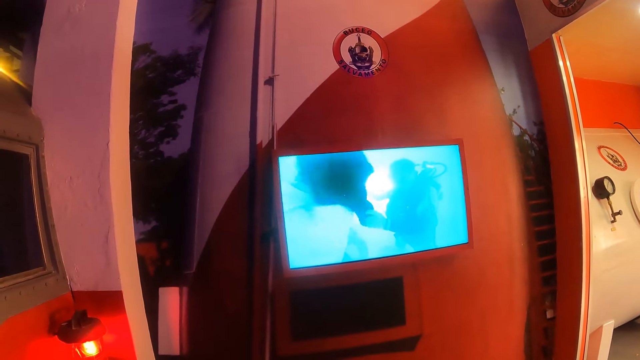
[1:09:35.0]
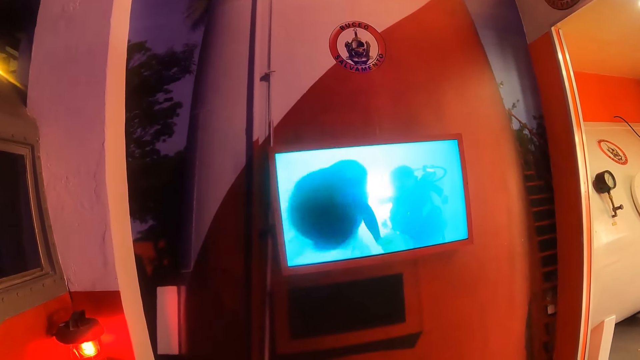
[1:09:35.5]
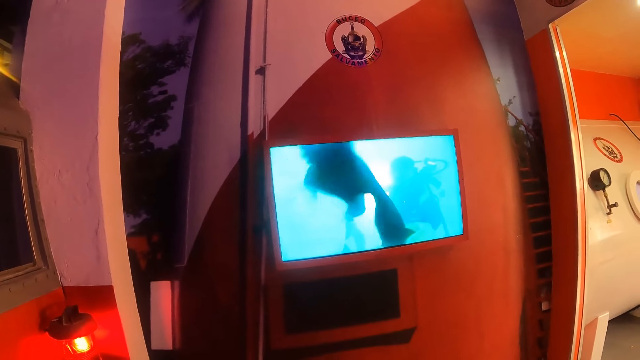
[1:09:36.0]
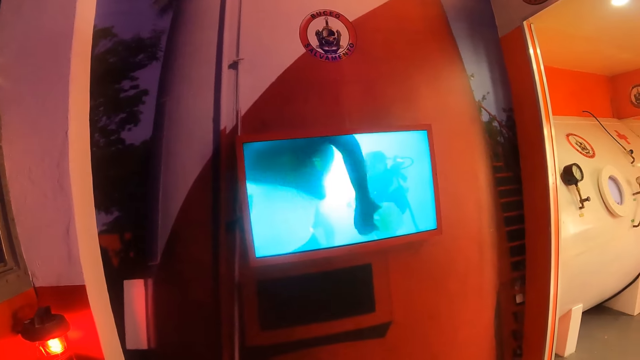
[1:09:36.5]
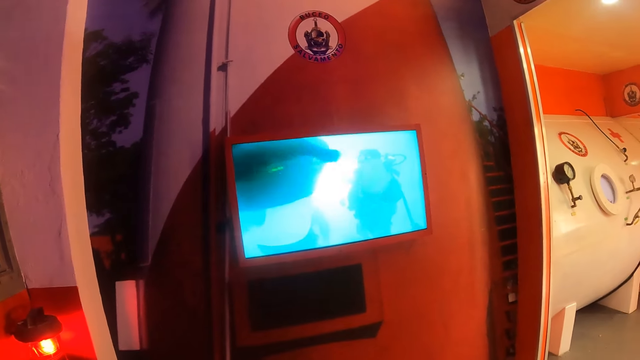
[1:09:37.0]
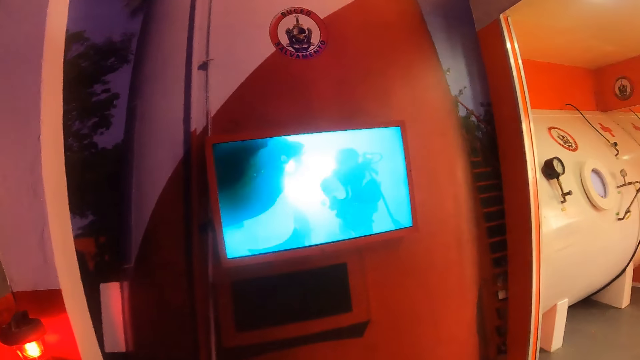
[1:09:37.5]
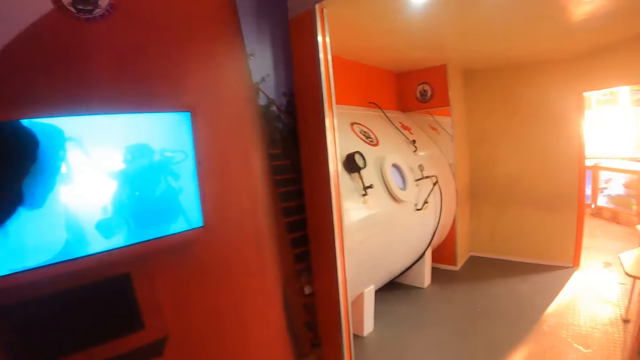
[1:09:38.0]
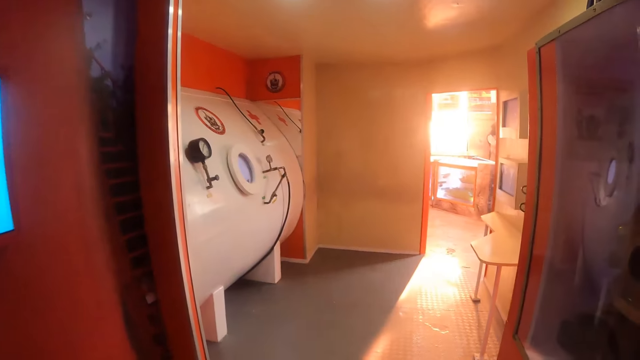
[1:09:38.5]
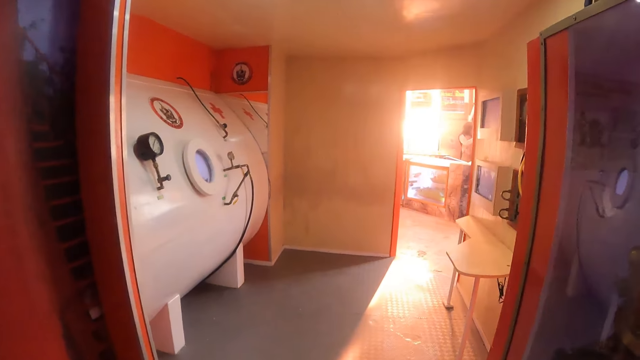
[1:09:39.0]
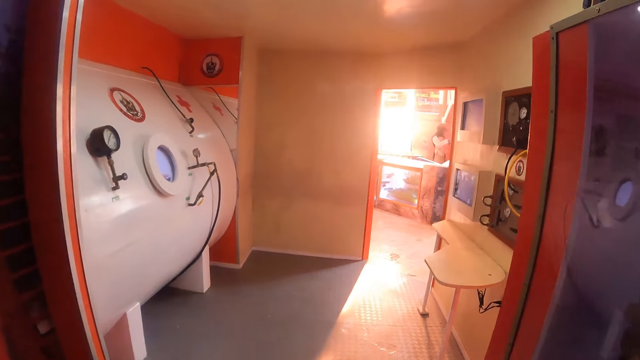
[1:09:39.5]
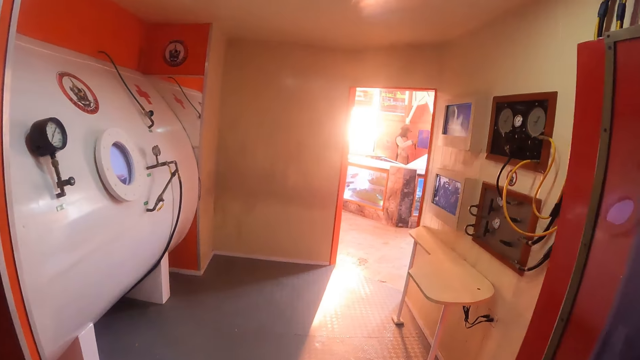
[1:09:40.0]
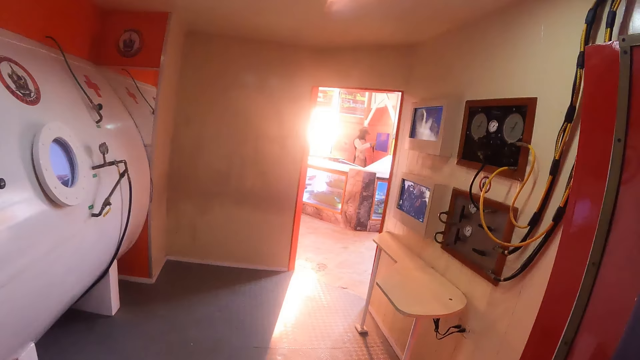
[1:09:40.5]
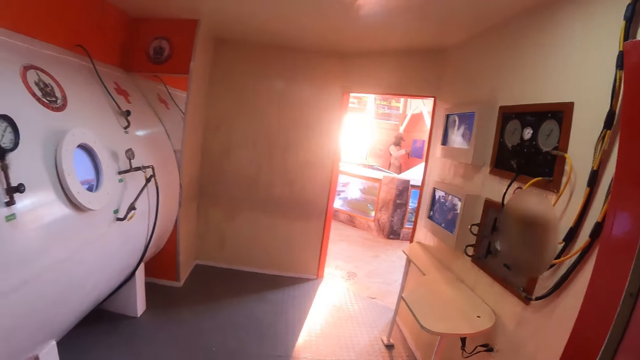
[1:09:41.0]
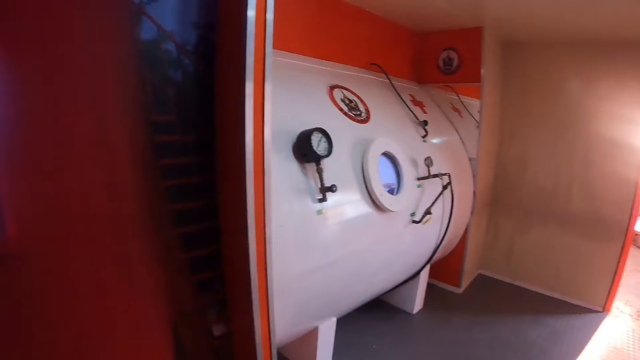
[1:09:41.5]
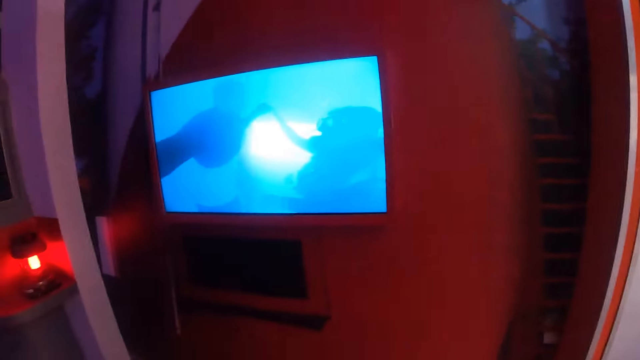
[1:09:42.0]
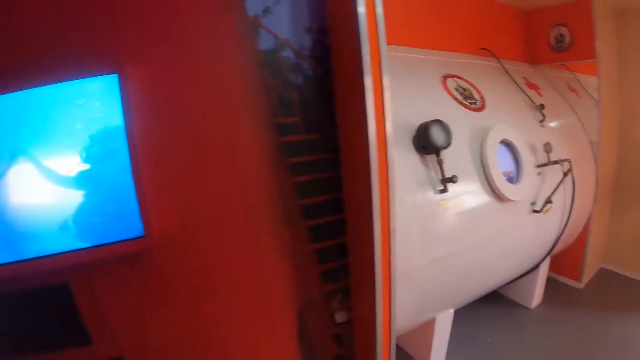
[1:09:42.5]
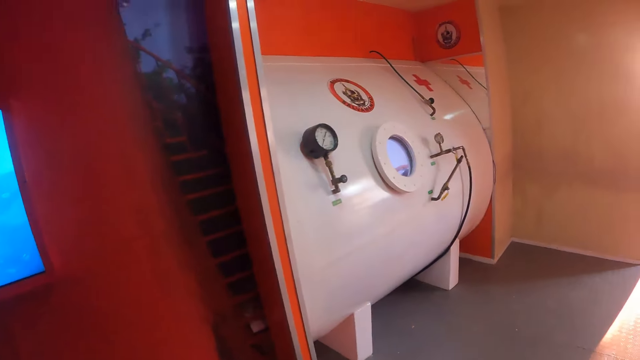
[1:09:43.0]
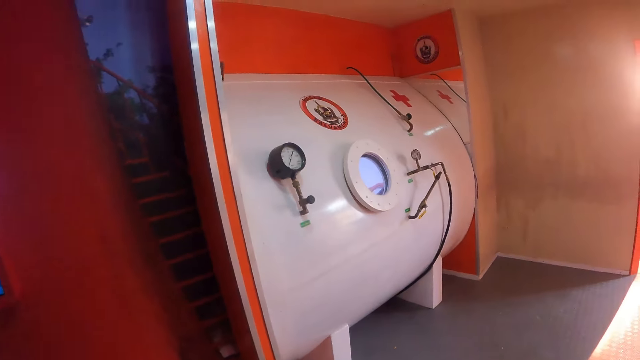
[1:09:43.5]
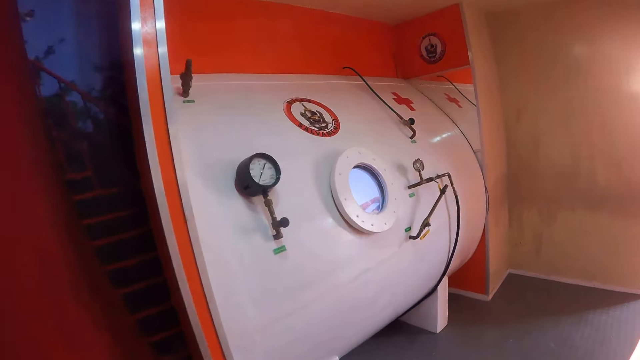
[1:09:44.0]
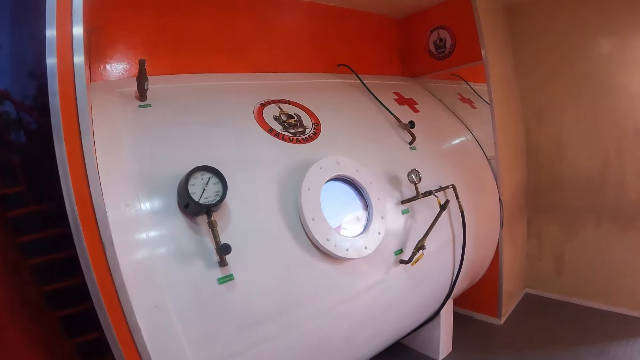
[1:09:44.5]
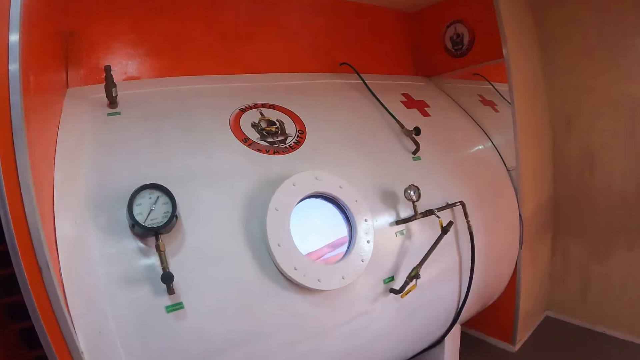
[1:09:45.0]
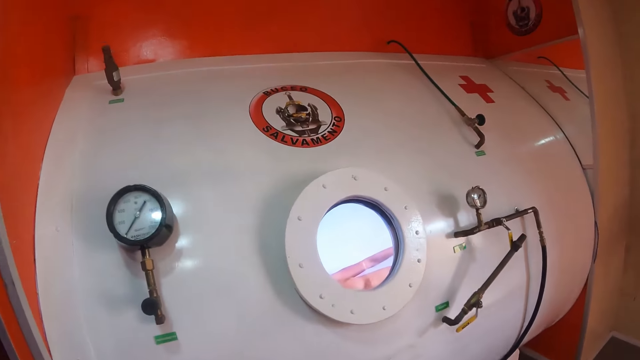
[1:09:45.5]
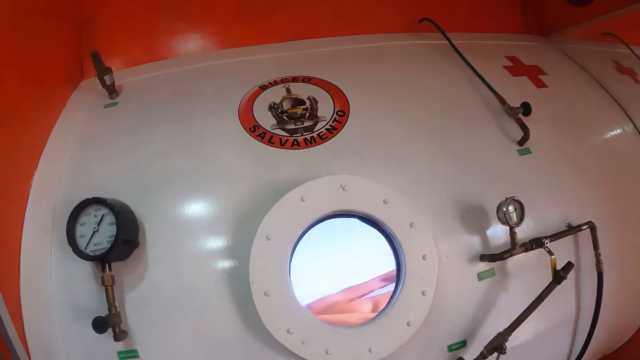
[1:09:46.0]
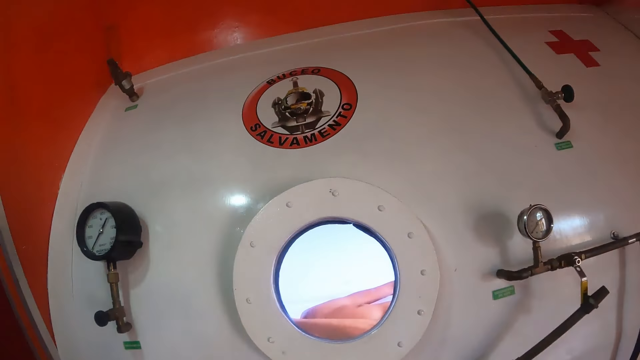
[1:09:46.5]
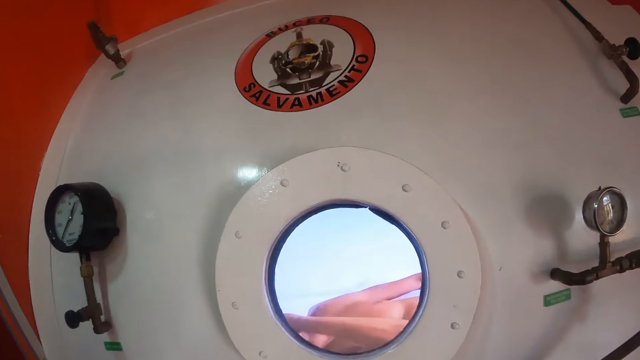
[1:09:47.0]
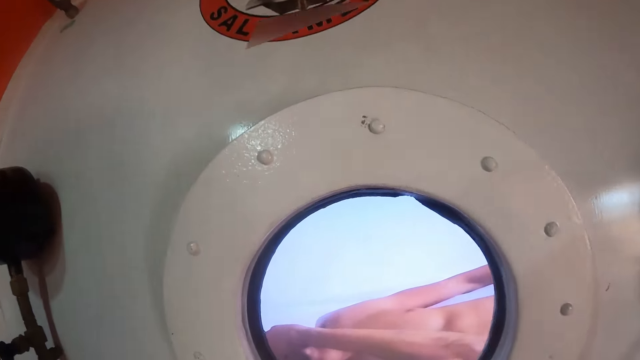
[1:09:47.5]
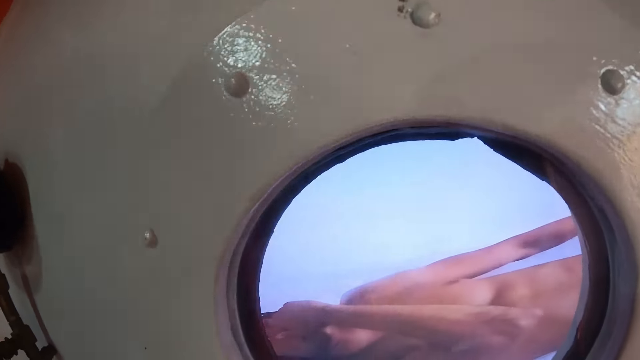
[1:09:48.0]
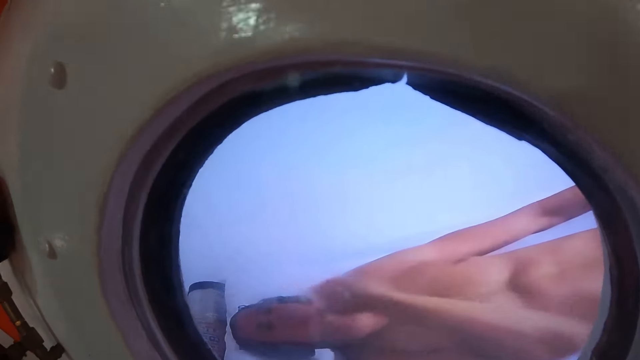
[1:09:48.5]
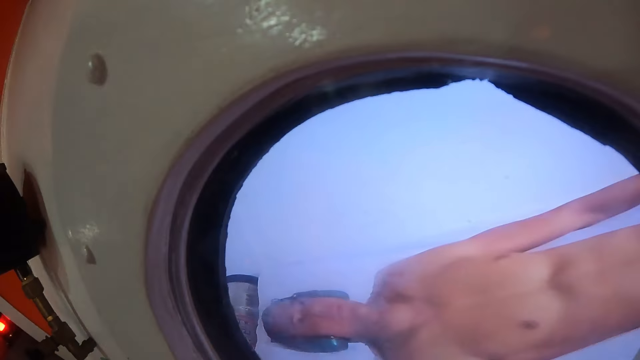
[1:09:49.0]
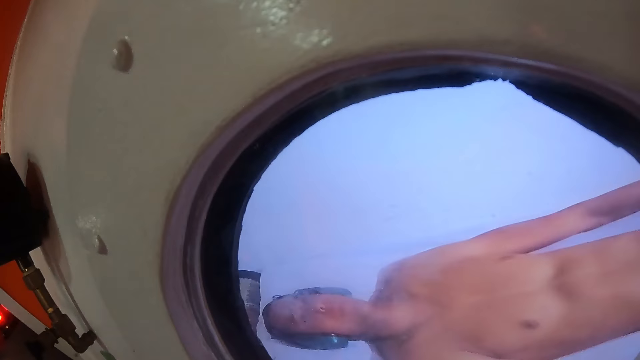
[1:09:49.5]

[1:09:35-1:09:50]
The camera wearer walks in the room. They watch the screen display. They walk in the room. They look through a mirror of a scan machine.

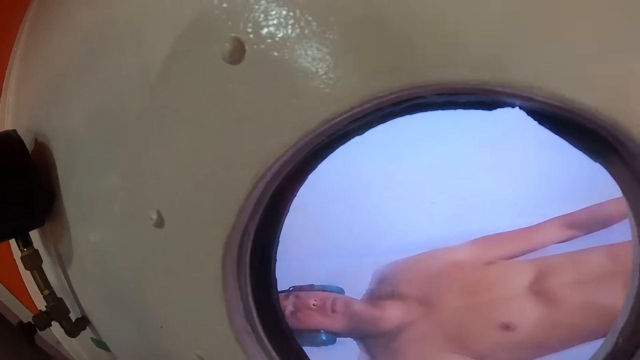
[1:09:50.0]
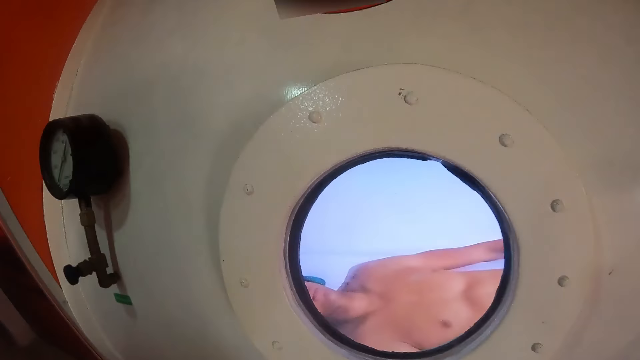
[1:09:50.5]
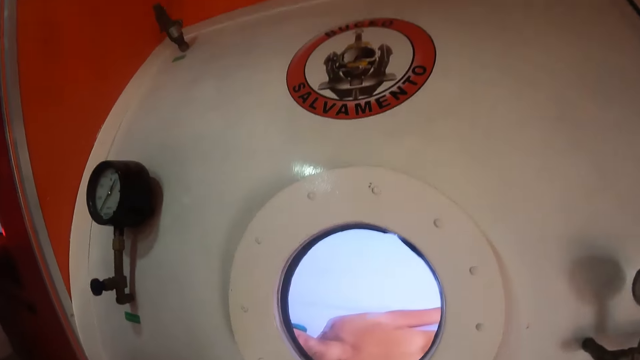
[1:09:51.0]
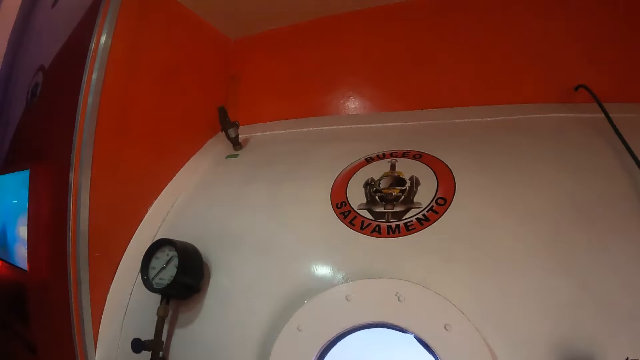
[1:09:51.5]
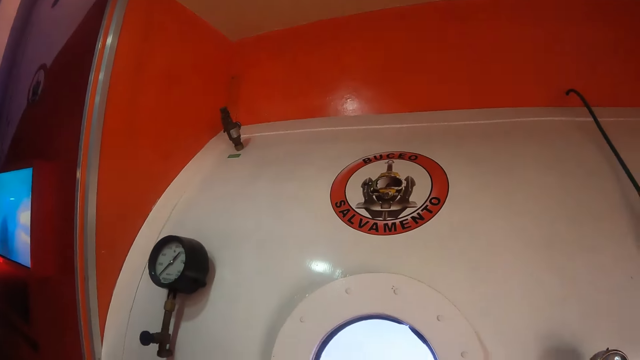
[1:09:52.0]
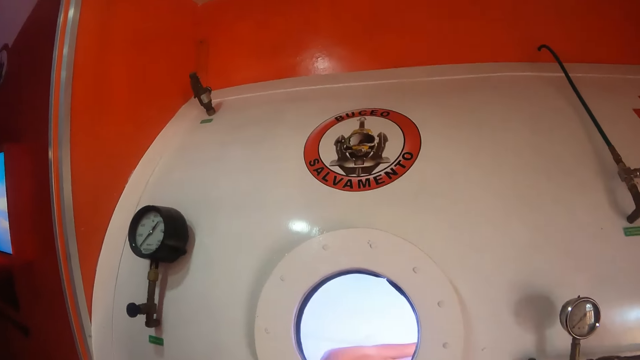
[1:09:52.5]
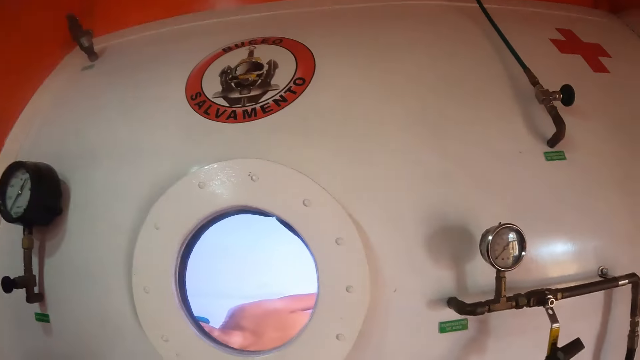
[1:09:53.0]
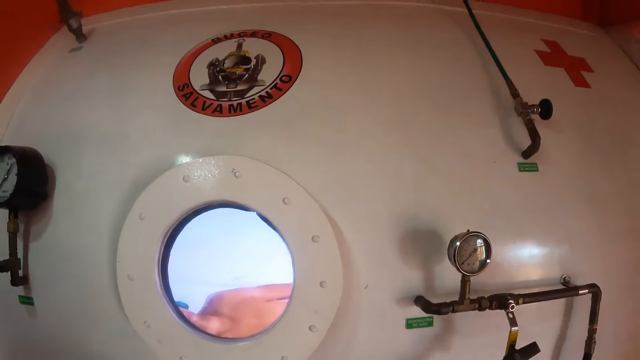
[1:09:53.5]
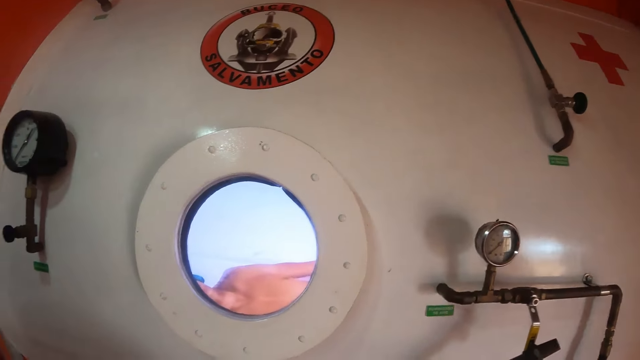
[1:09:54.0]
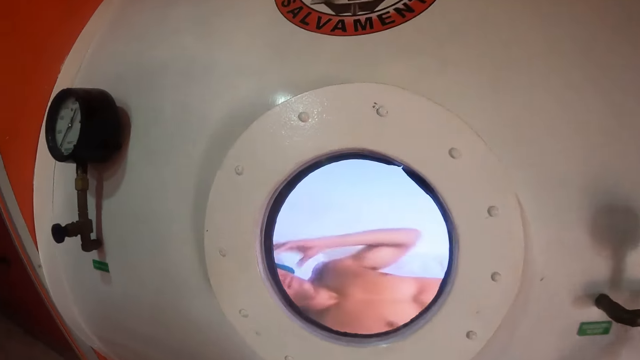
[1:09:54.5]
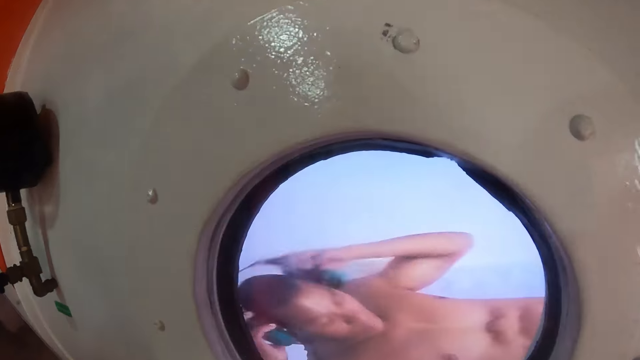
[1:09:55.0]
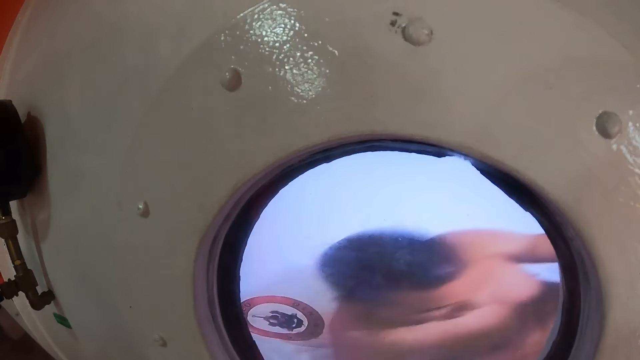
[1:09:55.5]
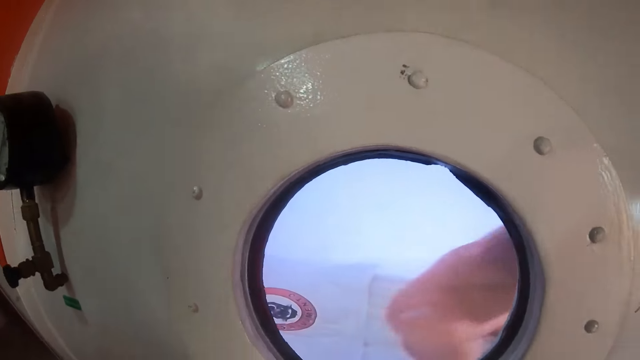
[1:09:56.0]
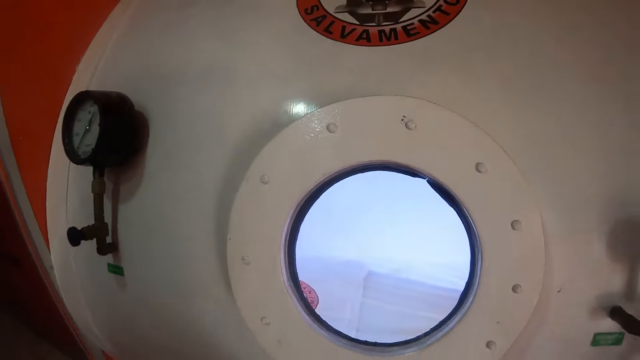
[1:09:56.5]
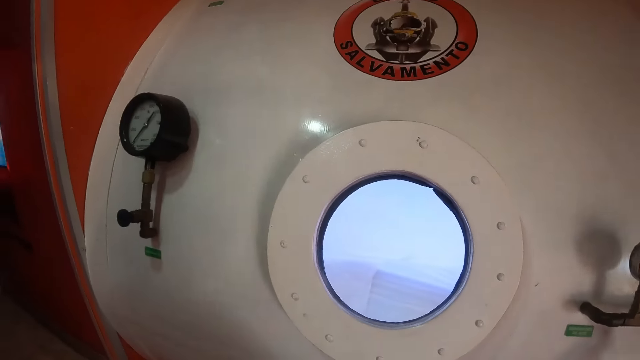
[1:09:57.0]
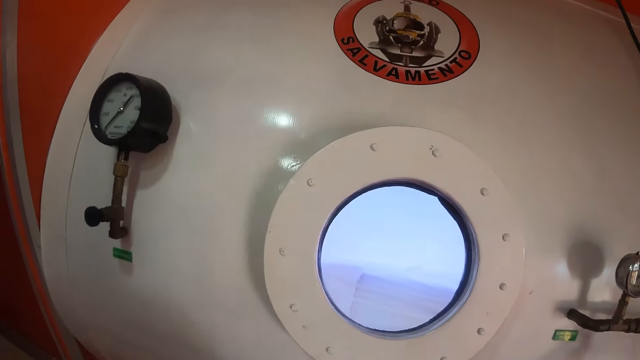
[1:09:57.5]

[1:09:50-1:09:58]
A person wakes up on the scan machine.
